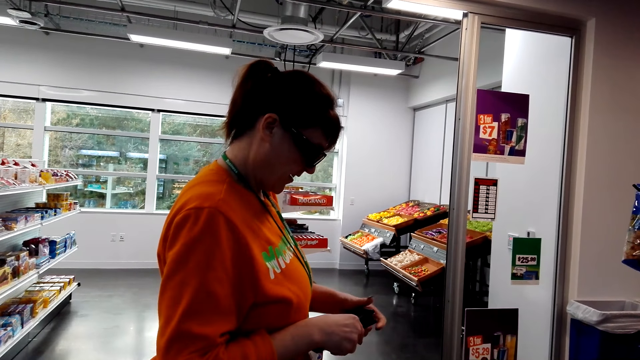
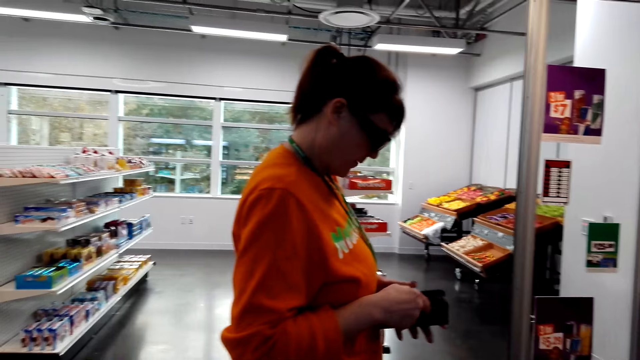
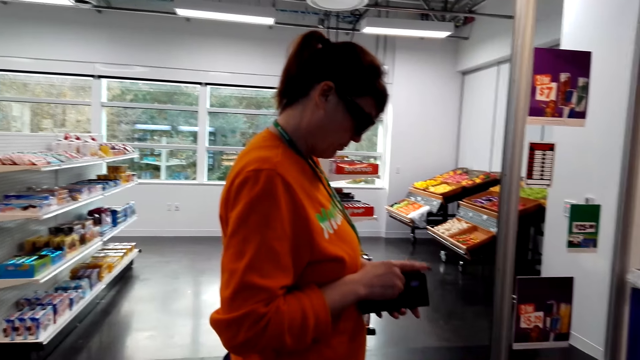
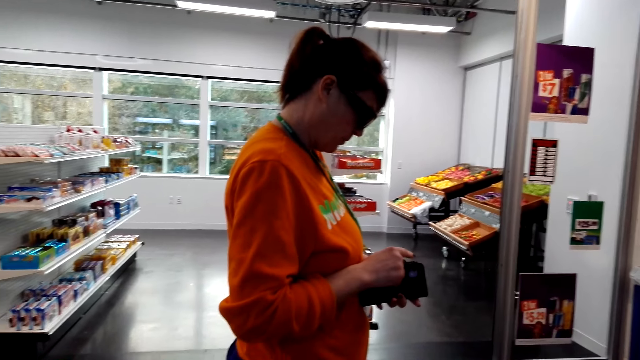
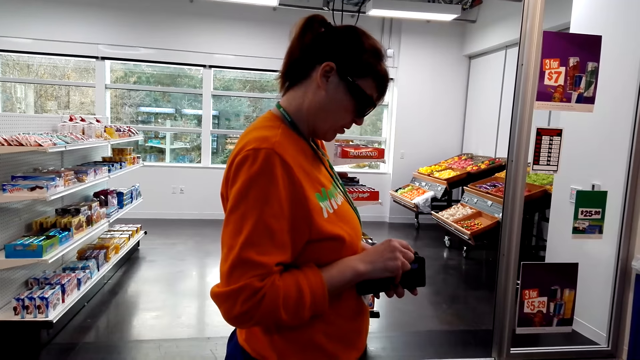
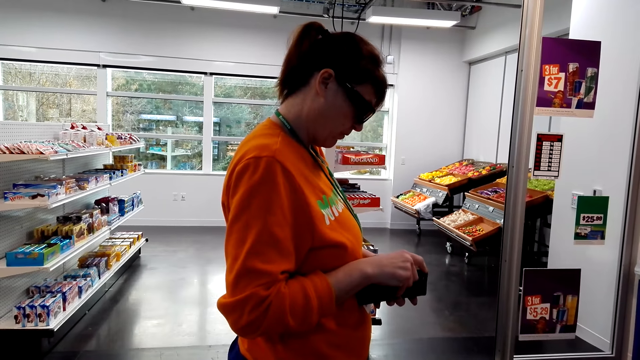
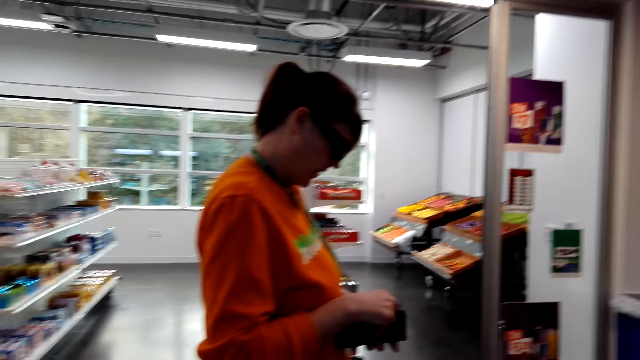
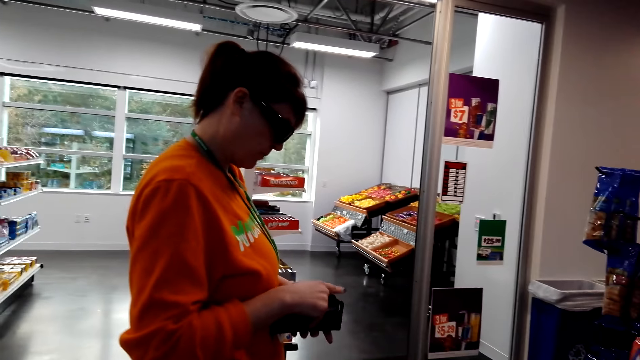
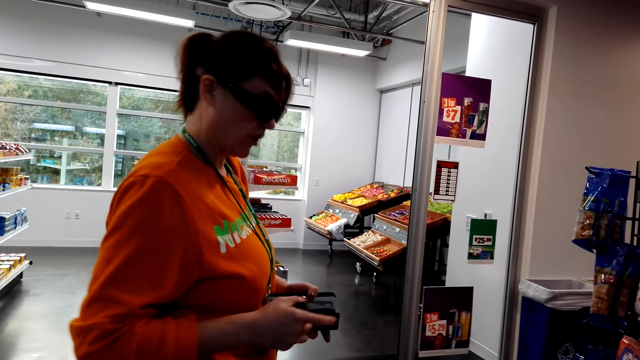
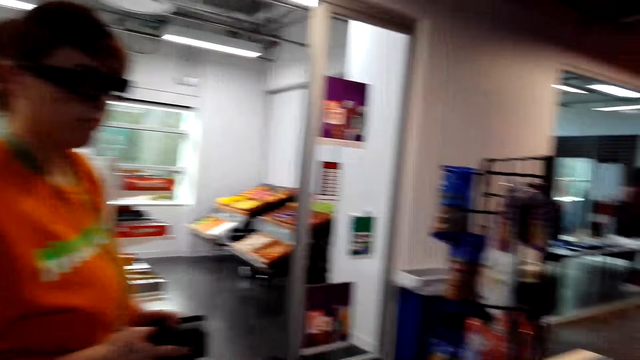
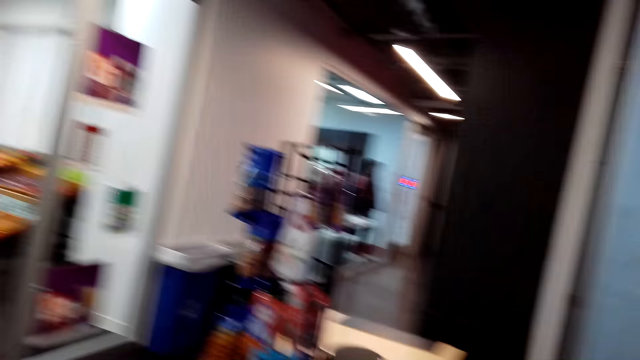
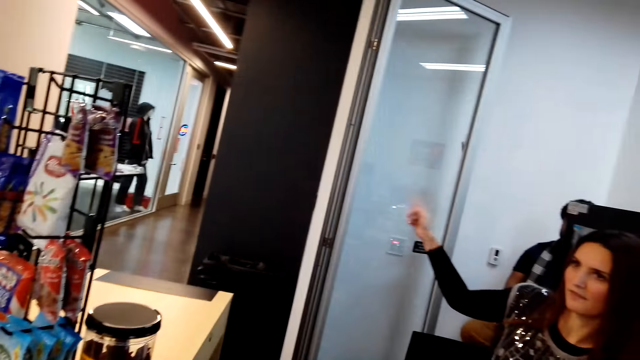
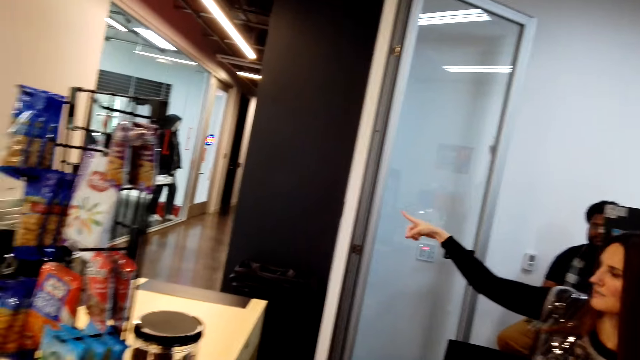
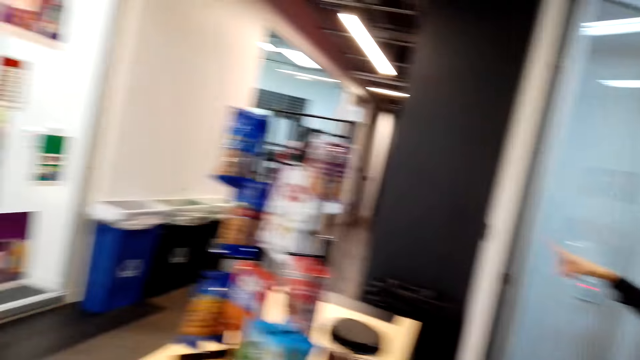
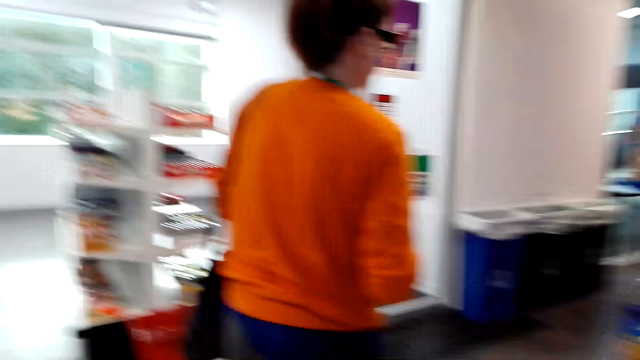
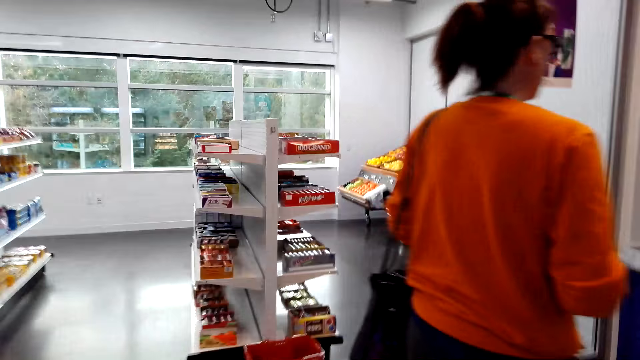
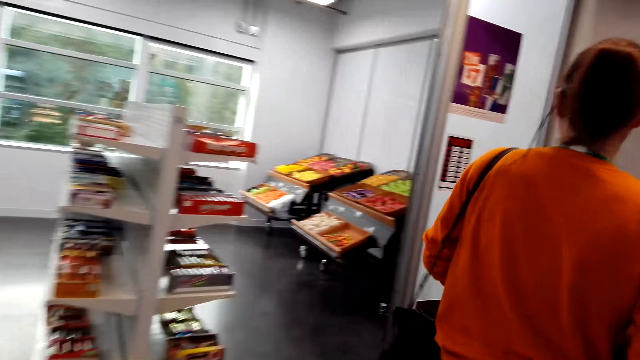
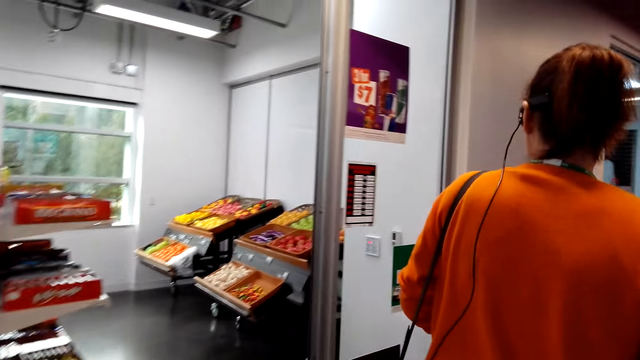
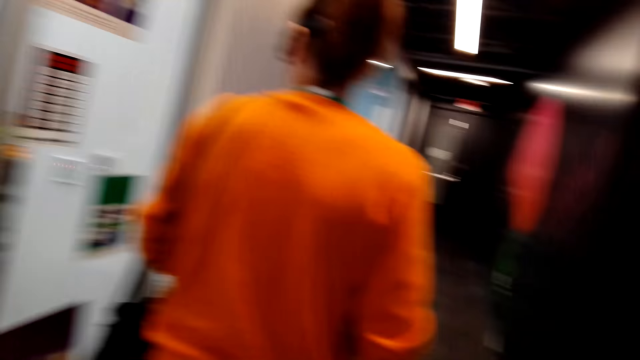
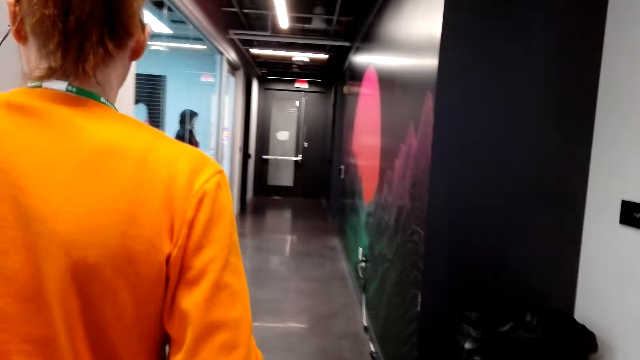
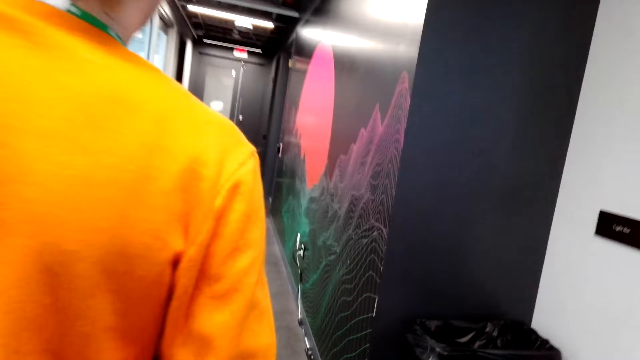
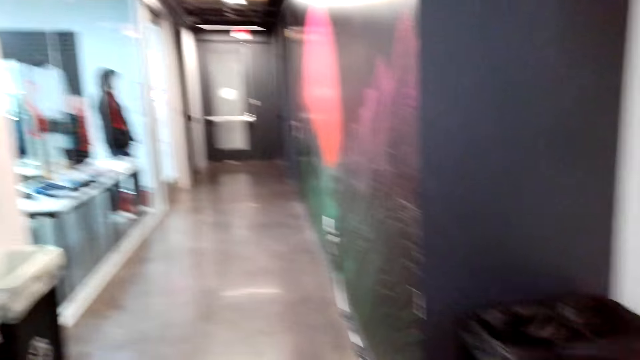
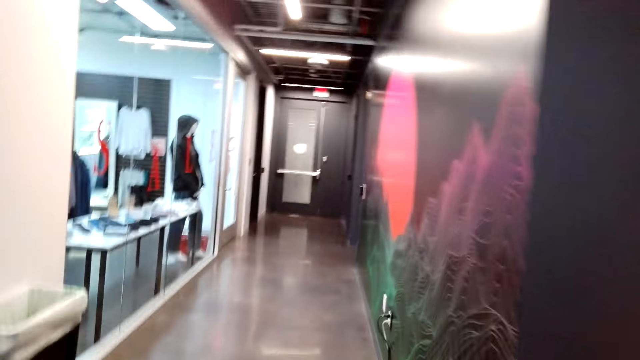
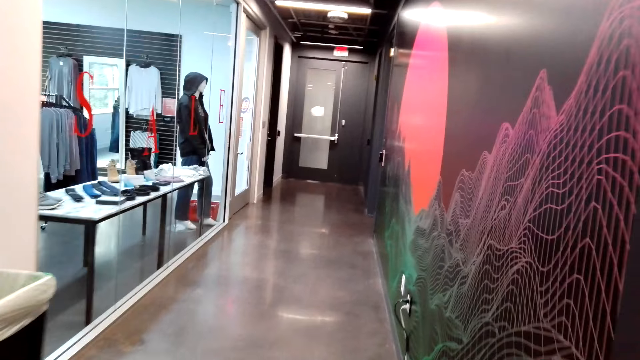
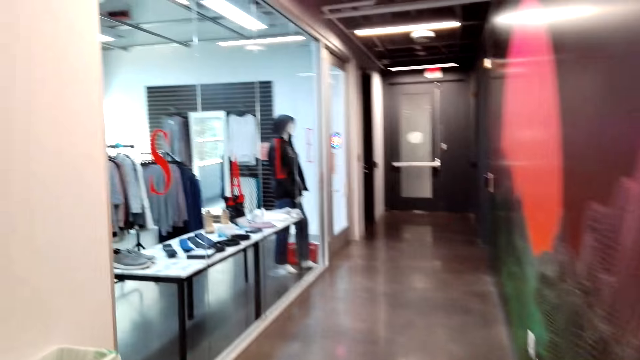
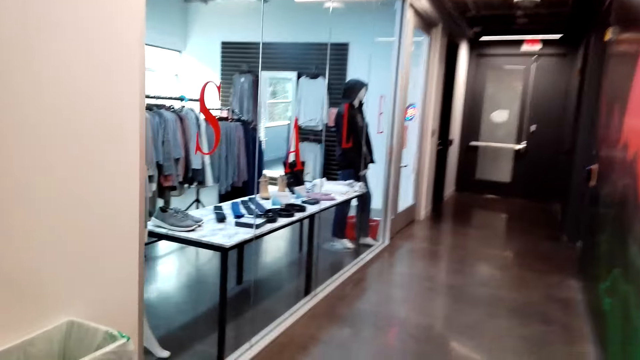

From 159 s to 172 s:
A woman opens the phone wallet. A woman uses a phone. The first woman converses. Another woman points her finger to the other side. The first woman walks around. The camera wearer walks around the supermarket.

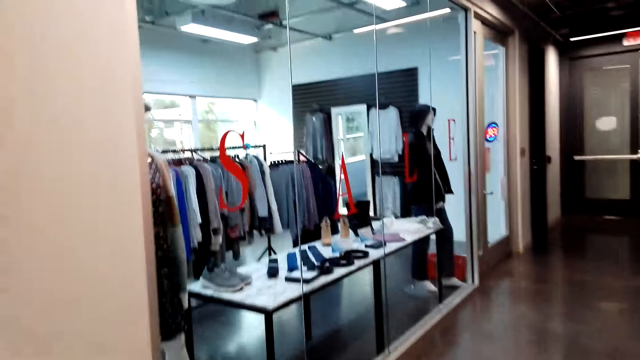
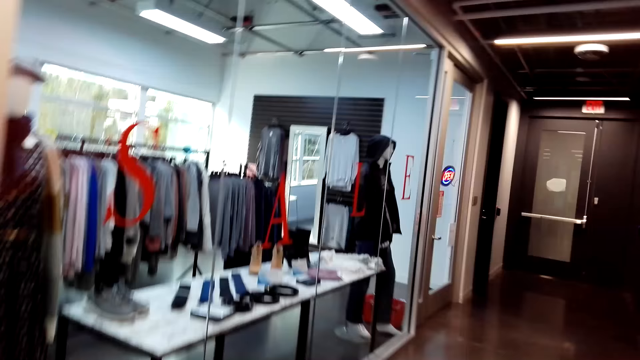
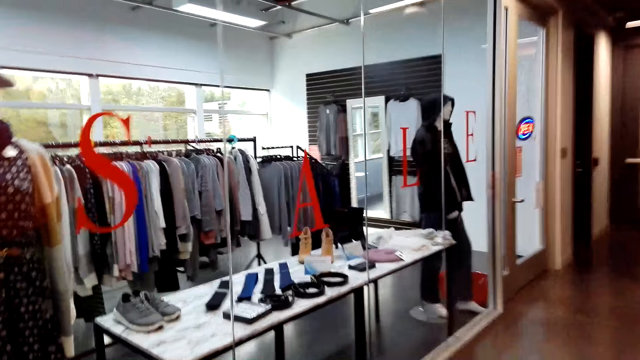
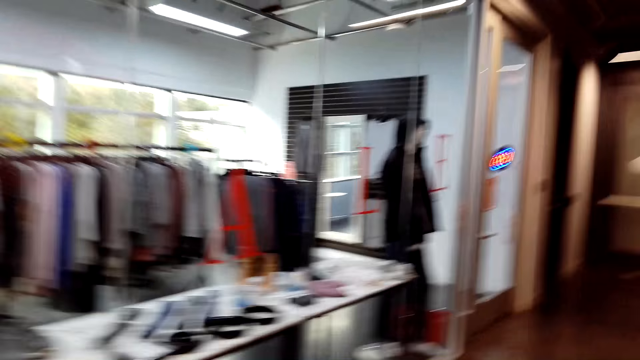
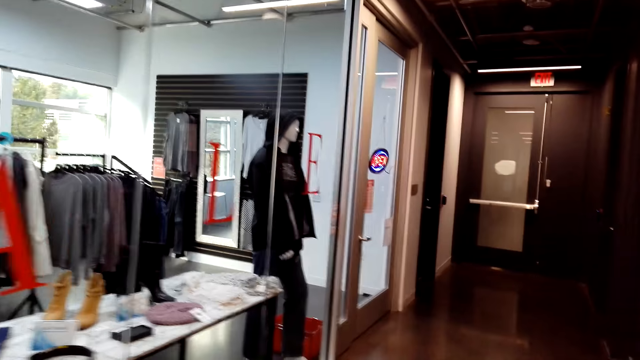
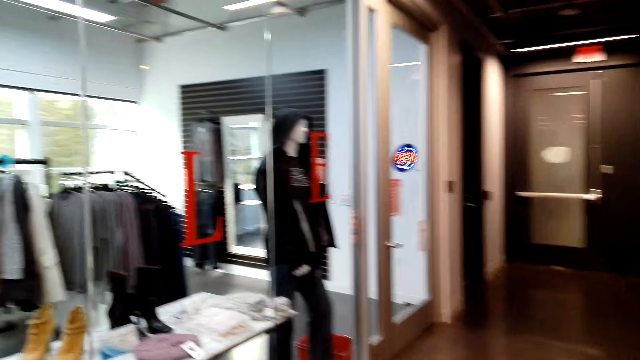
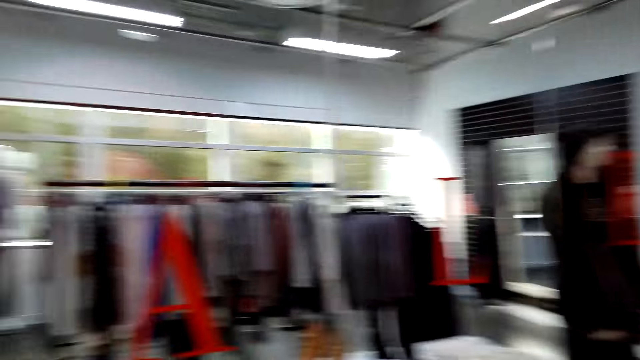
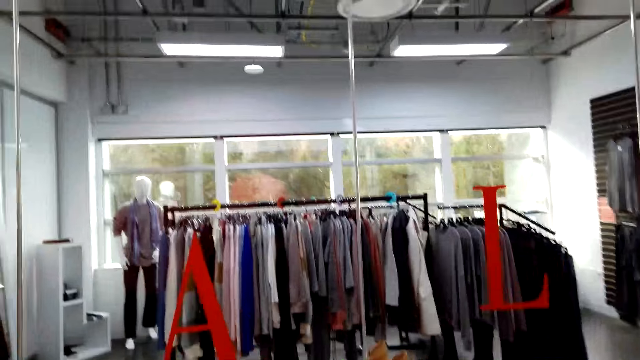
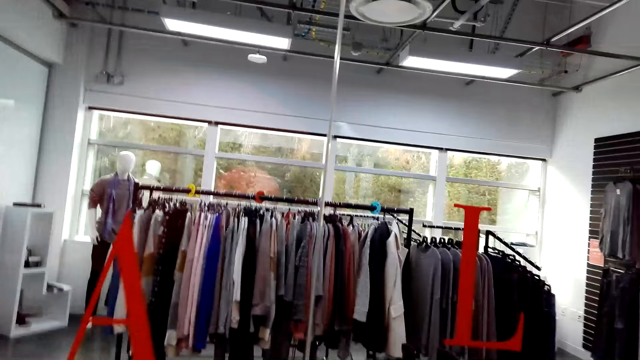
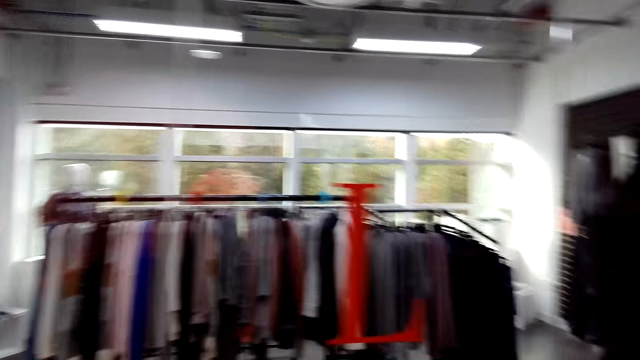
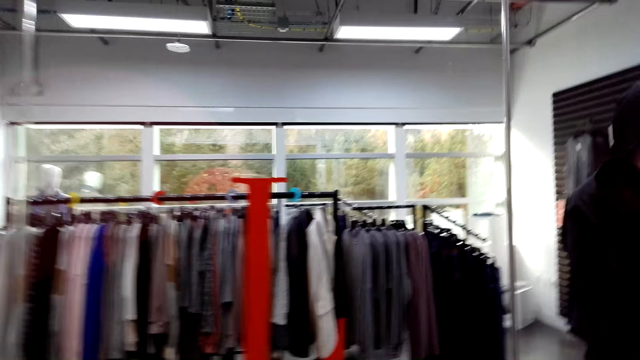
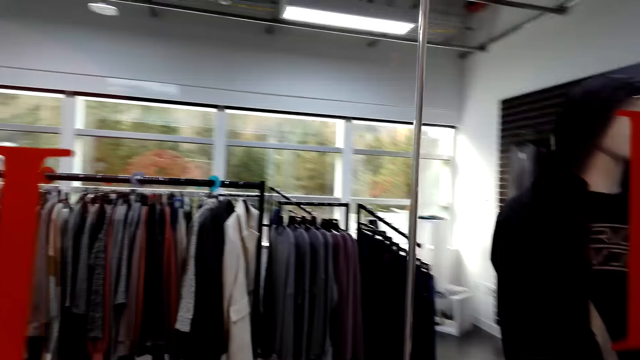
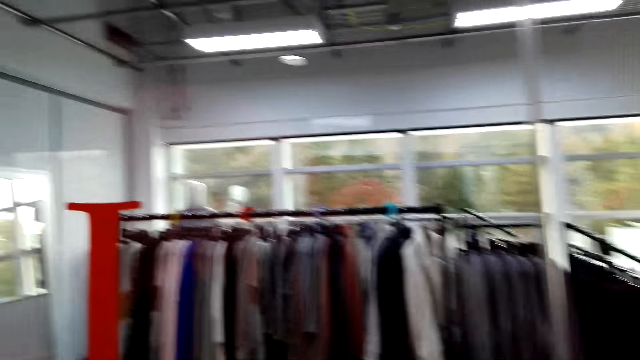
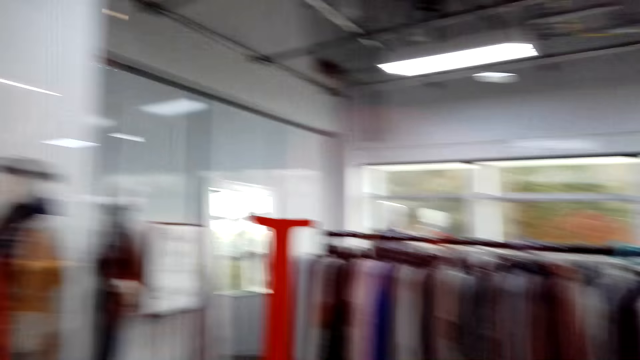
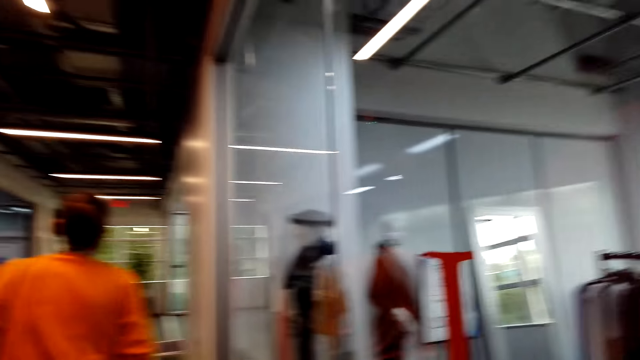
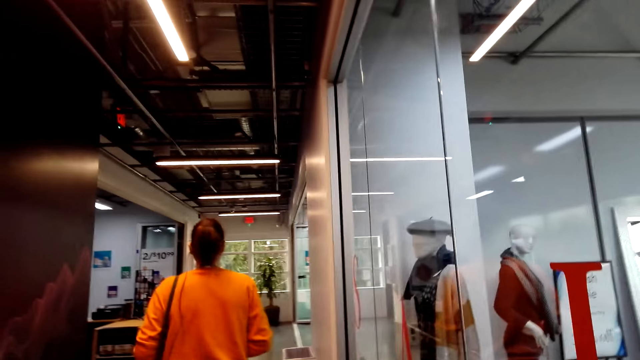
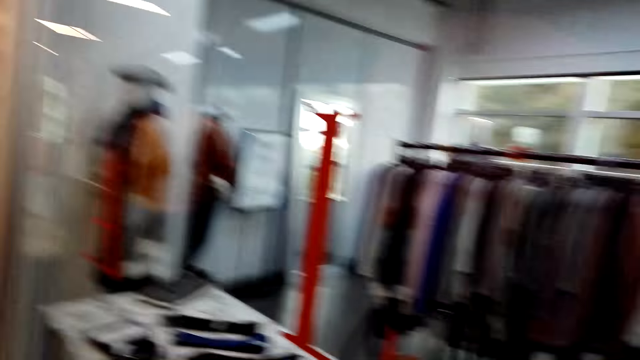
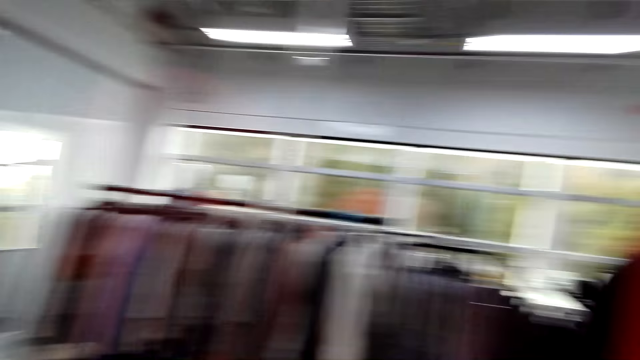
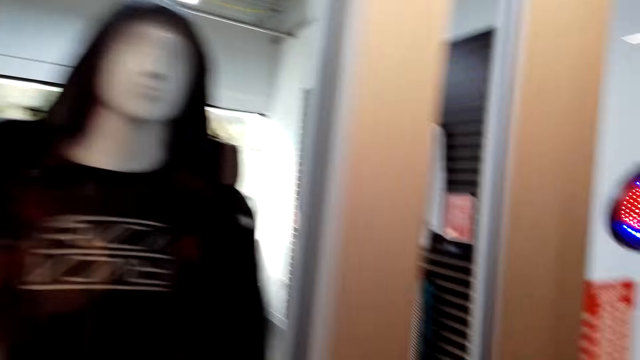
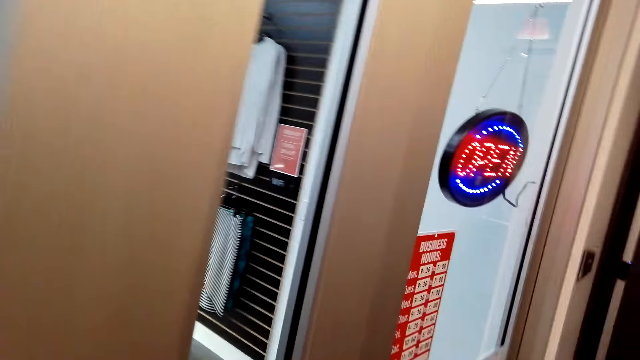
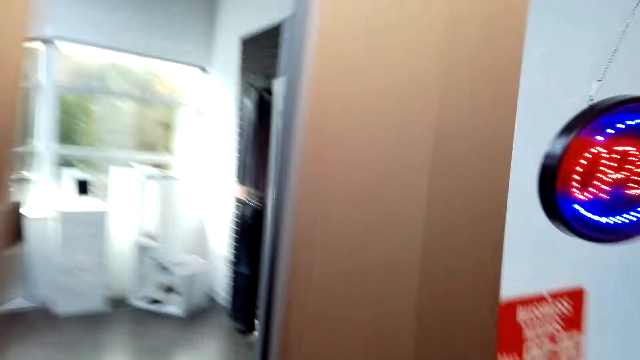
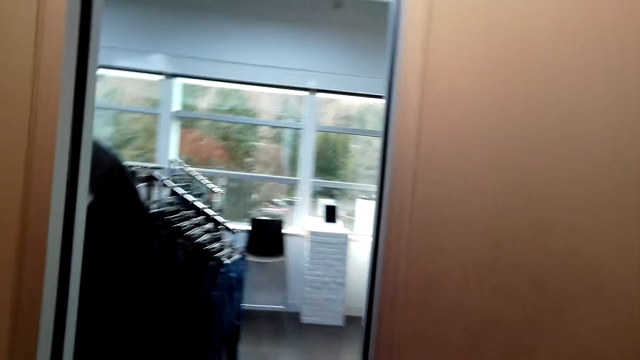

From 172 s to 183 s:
The camera wearer converses. They look in the other room. They turn around. A woman walks towards the cashier.
